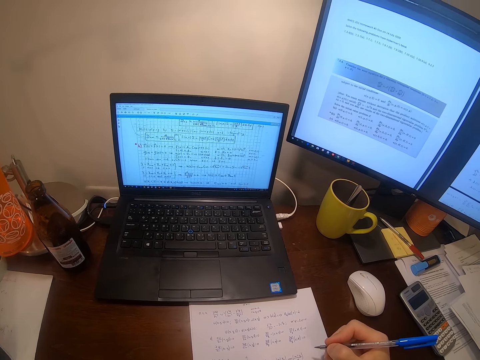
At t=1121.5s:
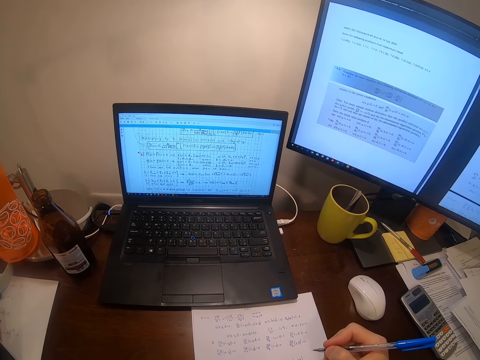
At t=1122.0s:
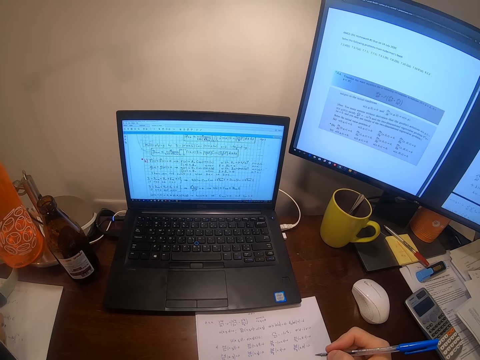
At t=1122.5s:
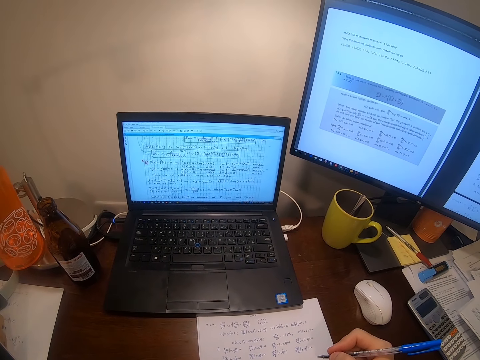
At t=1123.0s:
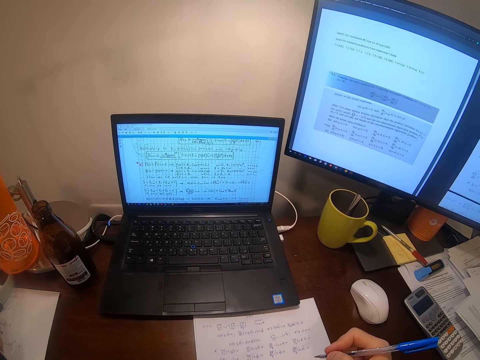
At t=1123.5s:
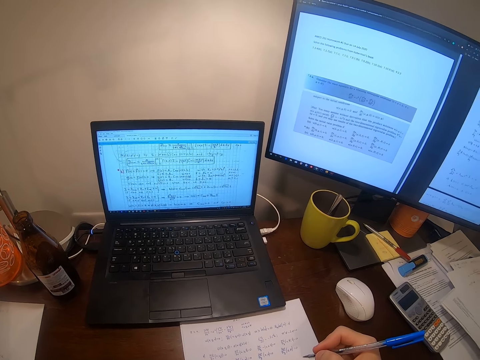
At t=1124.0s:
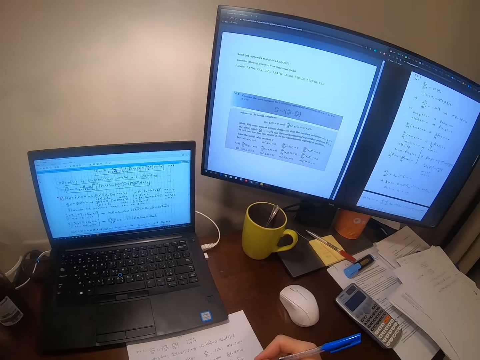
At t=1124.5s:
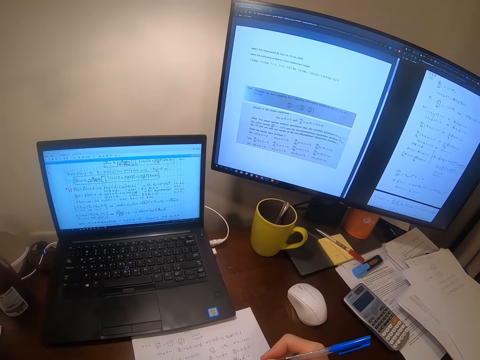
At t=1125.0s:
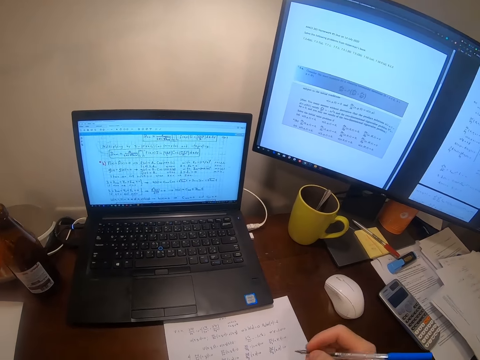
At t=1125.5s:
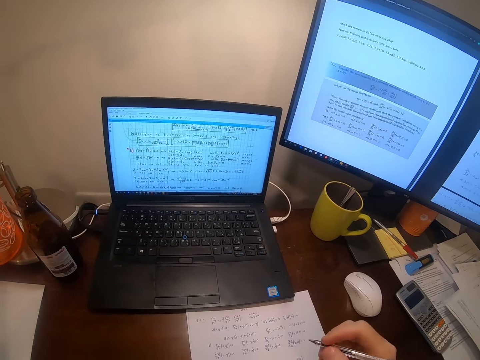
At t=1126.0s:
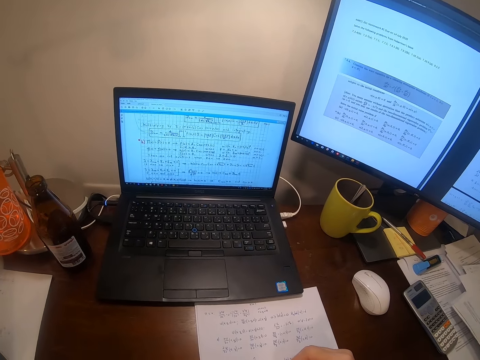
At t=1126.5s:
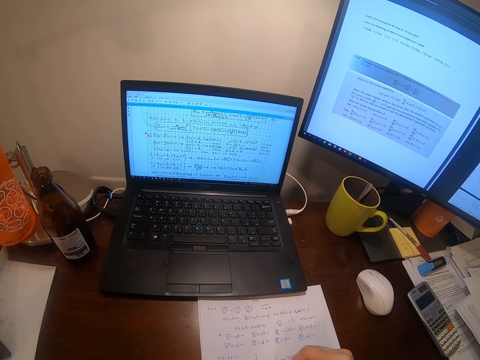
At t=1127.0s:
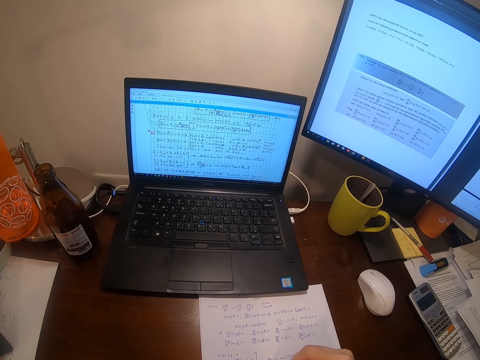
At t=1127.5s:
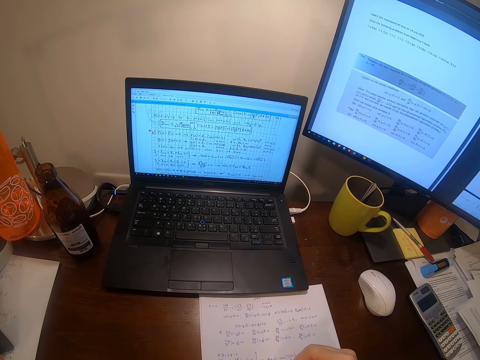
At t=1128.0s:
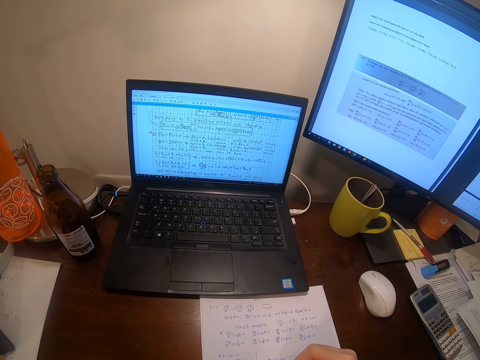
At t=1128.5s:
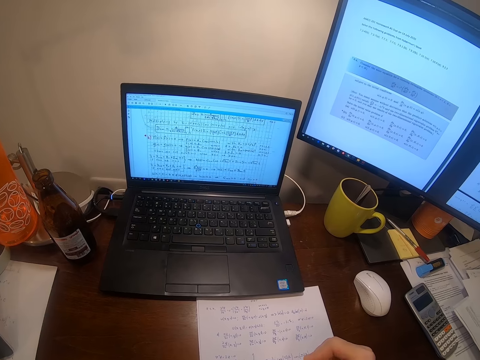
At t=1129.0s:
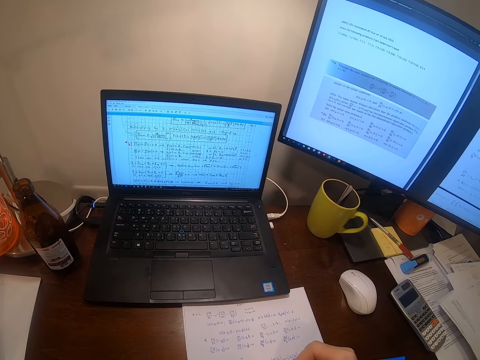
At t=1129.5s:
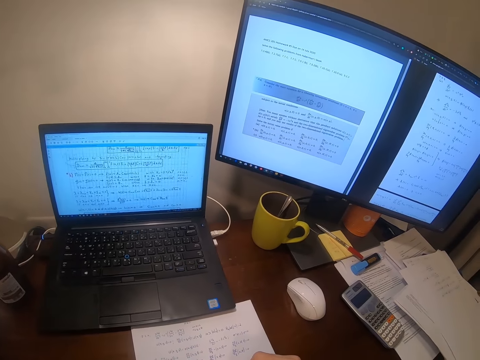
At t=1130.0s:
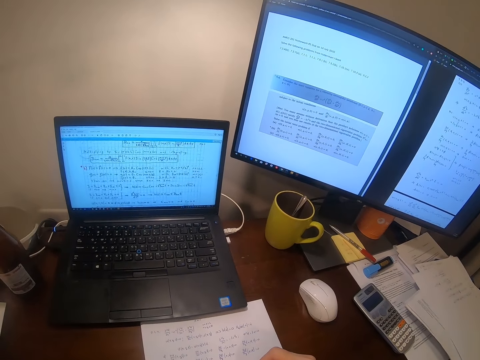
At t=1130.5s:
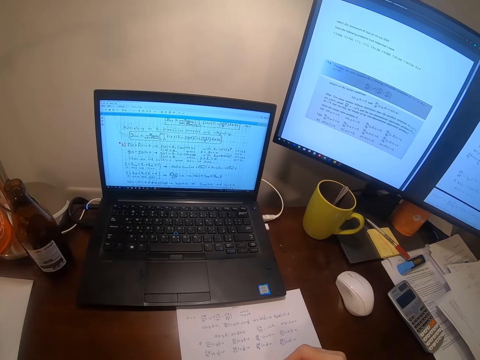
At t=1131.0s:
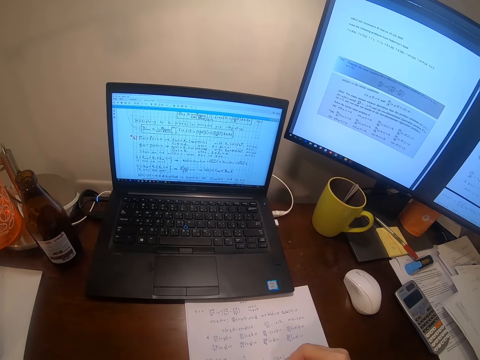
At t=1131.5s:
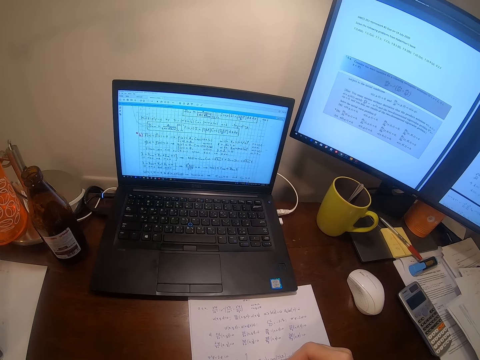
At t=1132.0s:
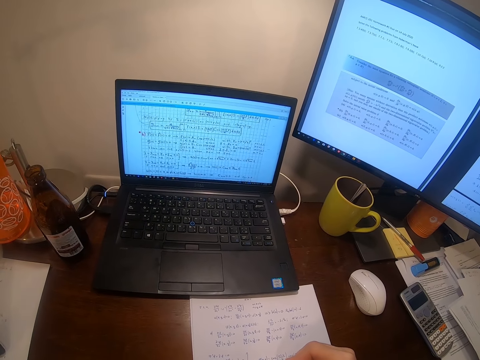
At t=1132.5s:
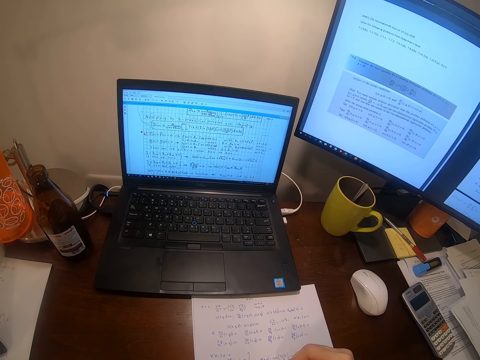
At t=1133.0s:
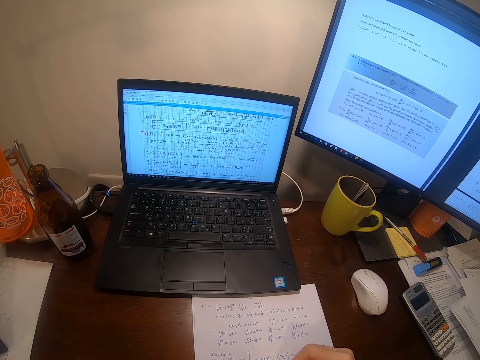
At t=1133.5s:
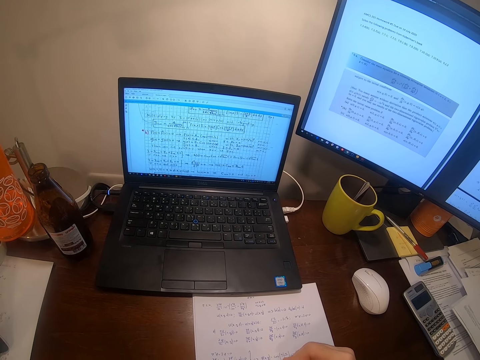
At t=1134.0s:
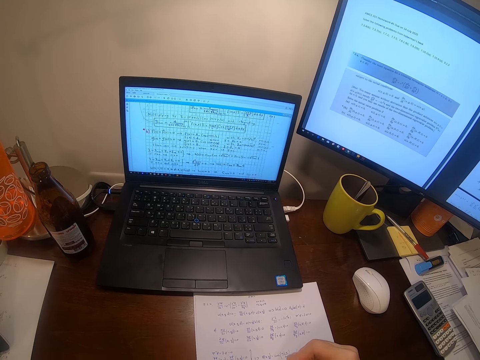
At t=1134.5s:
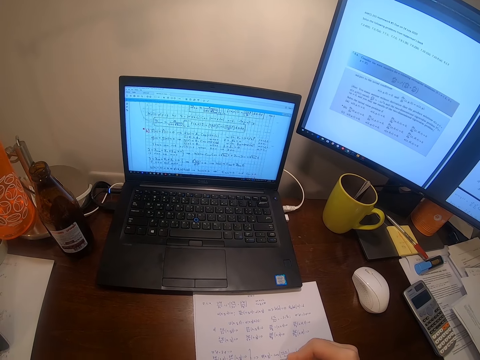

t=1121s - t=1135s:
The camera wearer reads on the laptop. They write on the paper.

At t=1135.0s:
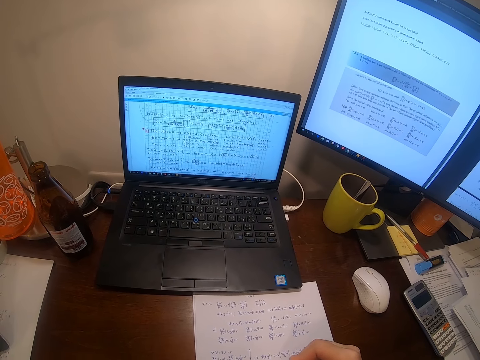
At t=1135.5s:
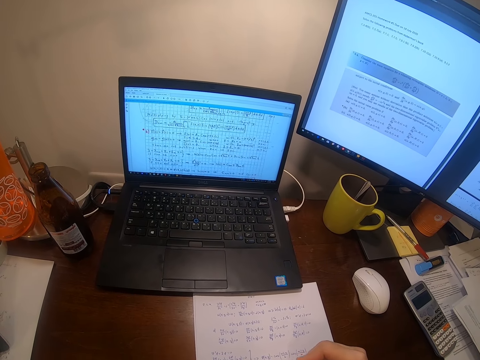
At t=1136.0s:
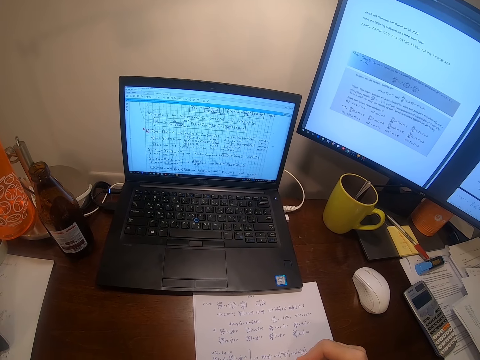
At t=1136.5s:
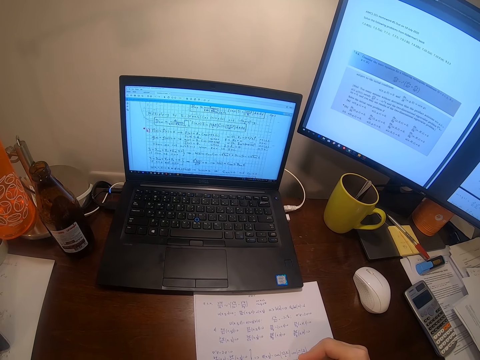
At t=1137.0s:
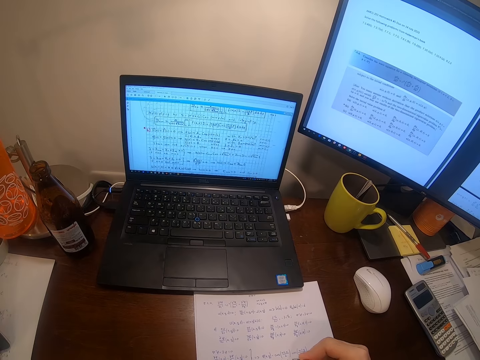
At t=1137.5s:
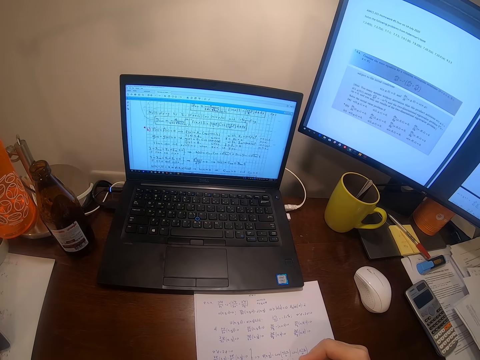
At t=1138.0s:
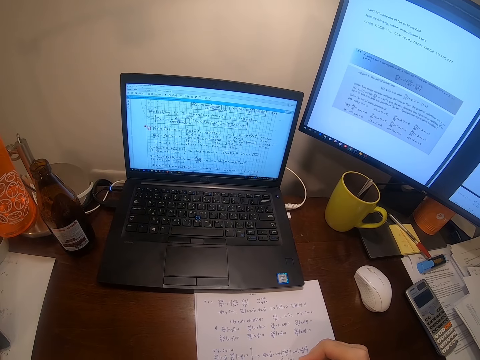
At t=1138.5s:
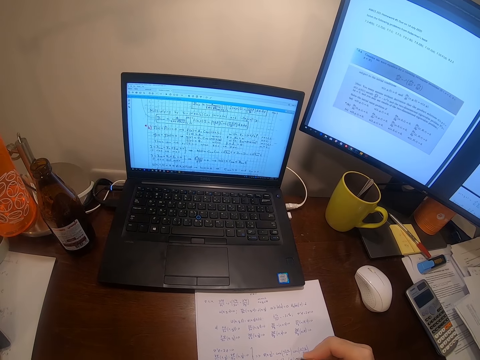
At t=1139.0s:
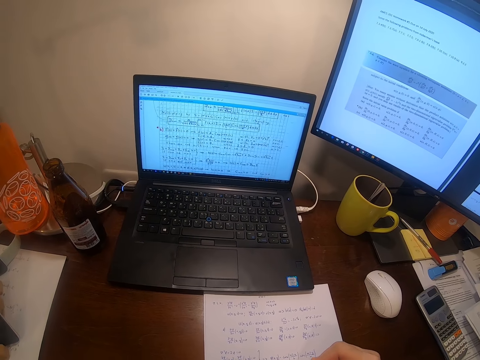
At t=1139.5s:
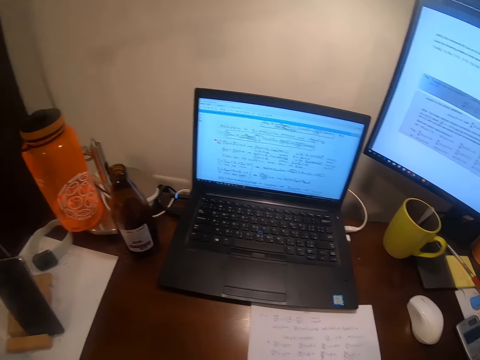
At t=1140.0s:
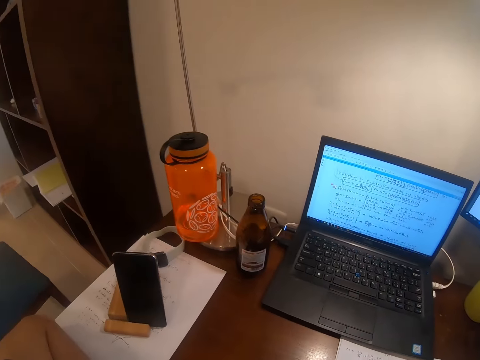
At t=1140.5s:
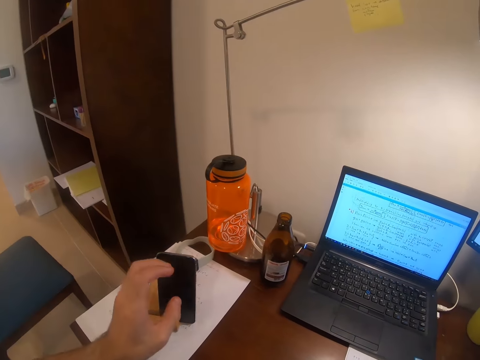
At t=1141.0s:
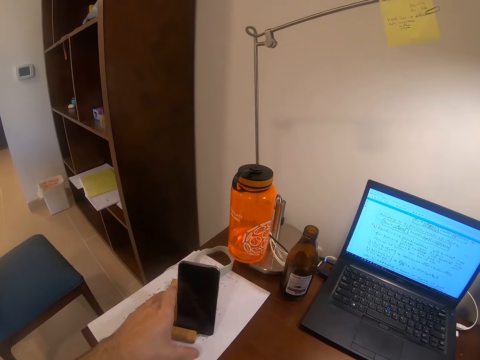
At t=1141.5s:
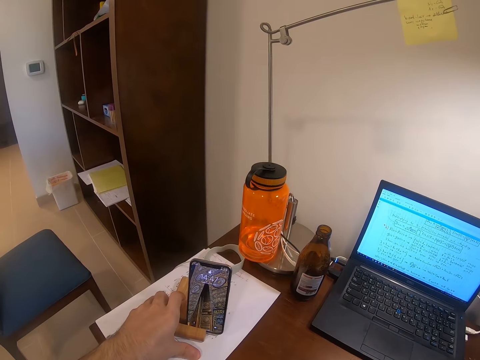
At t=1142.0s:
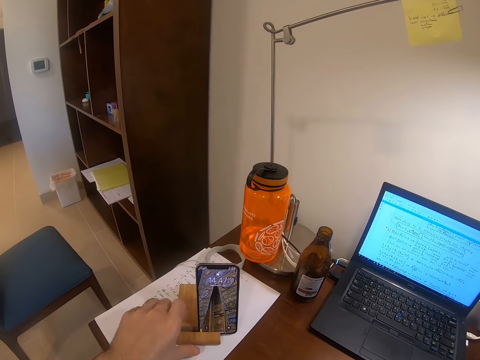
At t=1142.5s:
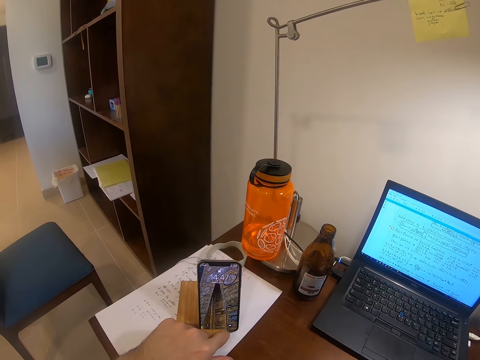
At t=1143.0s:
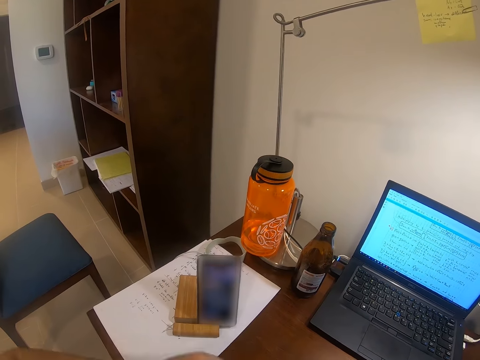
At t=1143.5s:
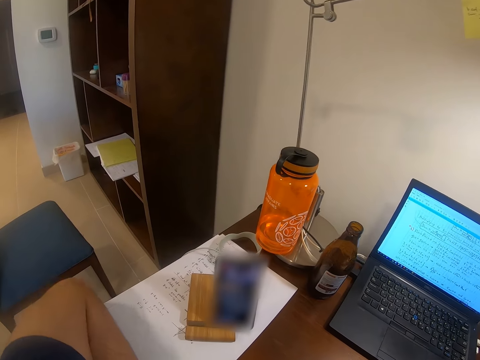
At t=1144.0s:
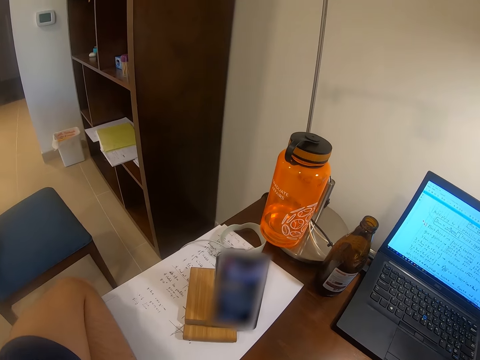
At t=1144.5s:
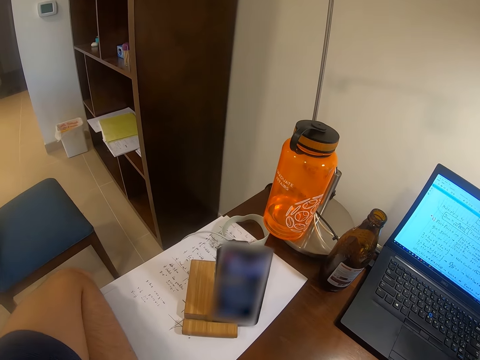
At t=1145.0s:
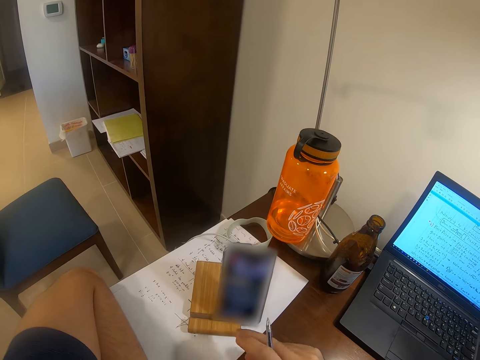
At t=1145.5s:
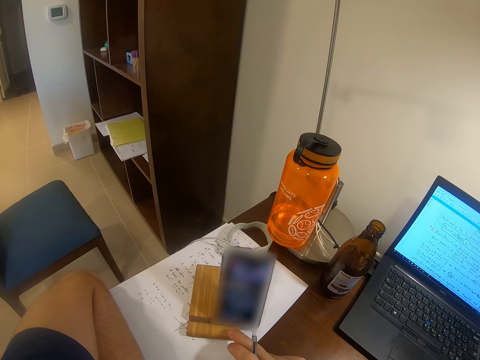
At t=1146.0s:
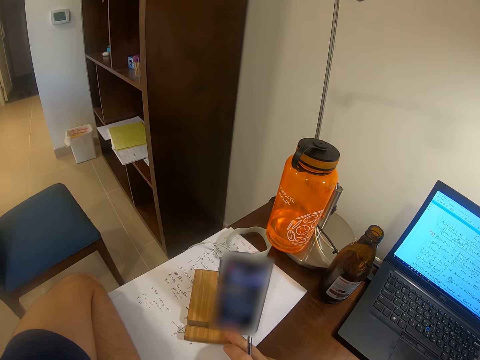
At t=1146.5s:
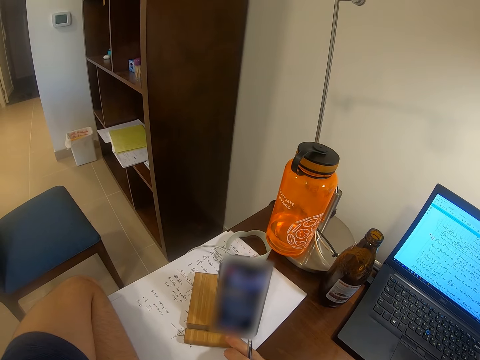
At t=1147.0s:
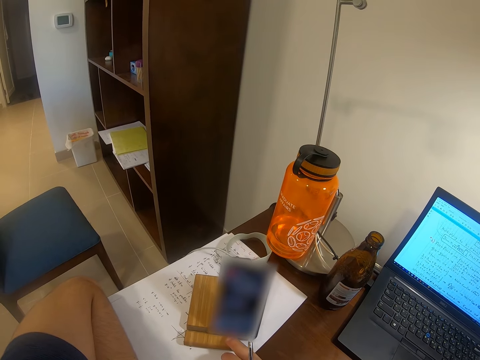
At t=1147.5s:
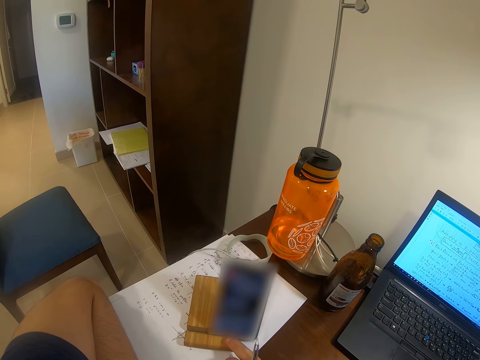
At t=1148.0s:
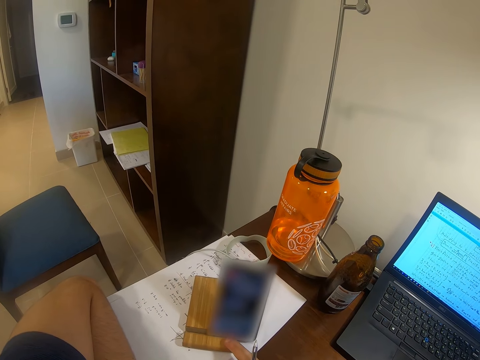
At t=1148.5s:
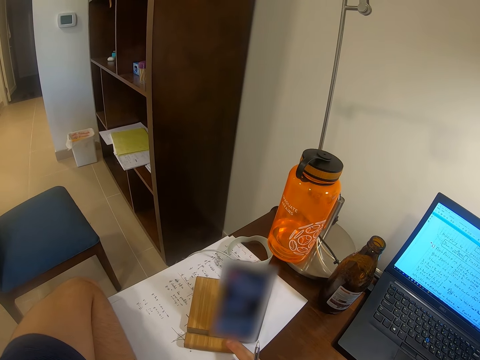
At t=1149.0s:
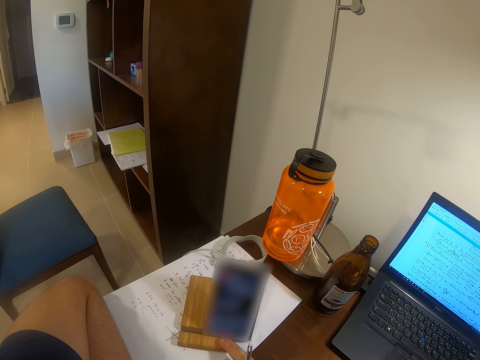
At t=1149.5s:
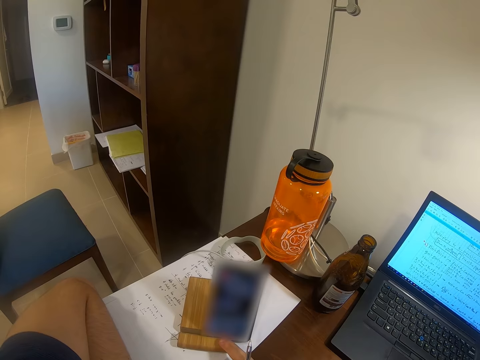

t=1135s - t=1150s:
The camera wearer holds a phone. They operate the phone.
